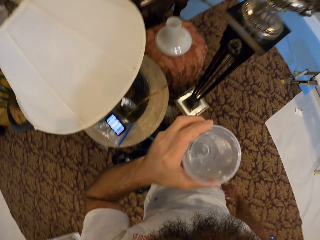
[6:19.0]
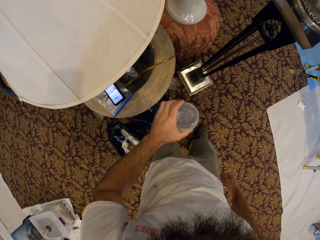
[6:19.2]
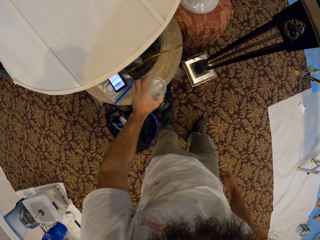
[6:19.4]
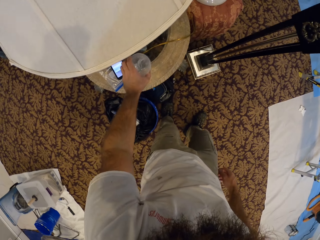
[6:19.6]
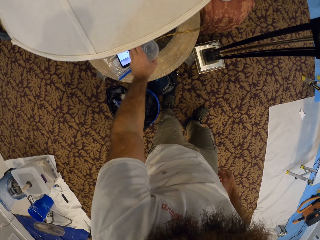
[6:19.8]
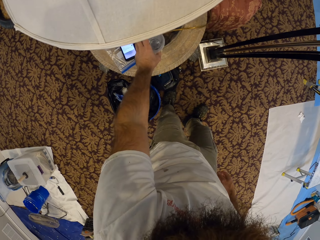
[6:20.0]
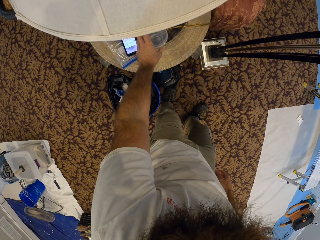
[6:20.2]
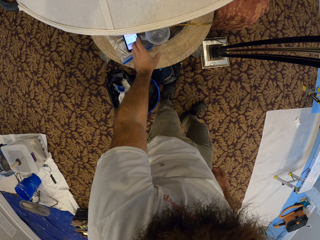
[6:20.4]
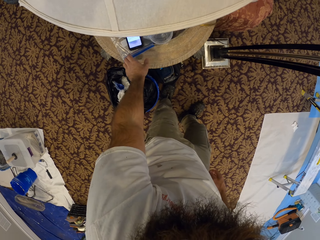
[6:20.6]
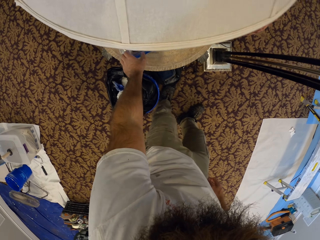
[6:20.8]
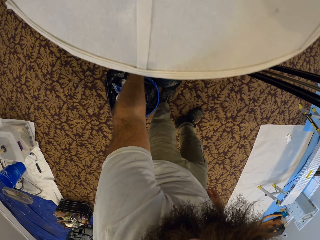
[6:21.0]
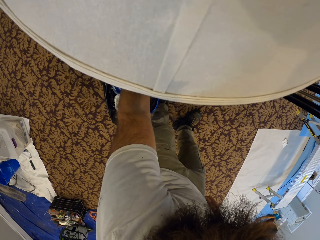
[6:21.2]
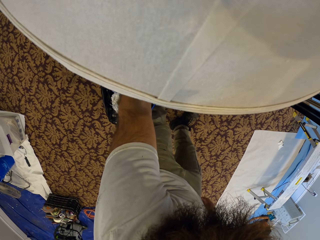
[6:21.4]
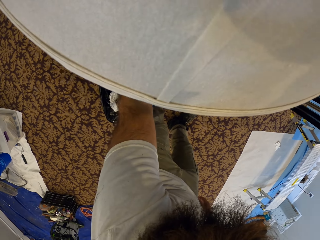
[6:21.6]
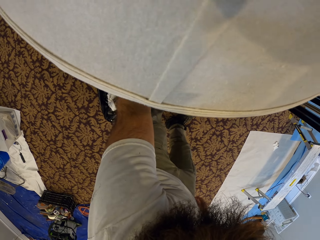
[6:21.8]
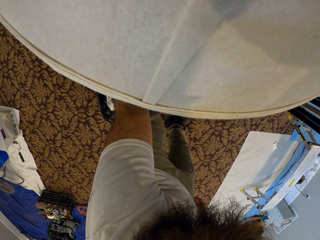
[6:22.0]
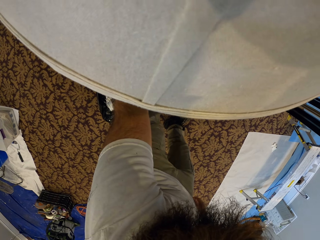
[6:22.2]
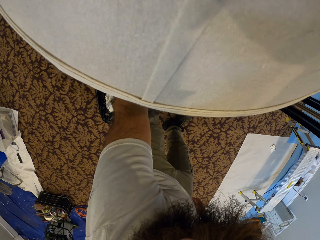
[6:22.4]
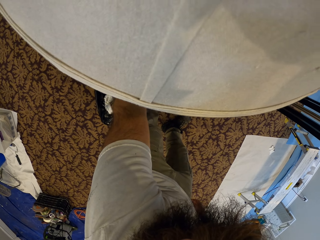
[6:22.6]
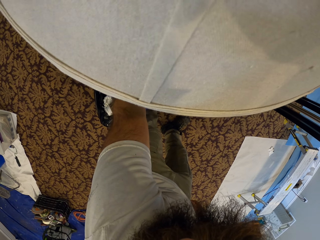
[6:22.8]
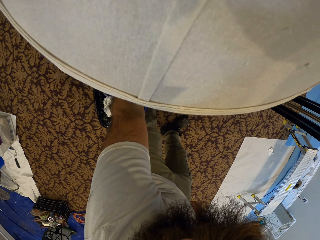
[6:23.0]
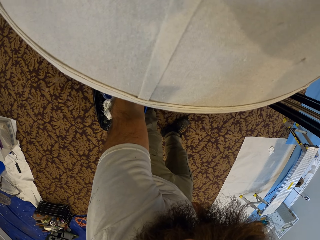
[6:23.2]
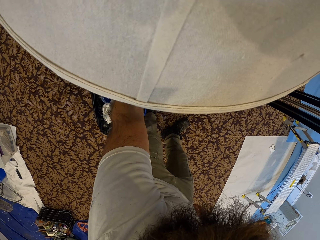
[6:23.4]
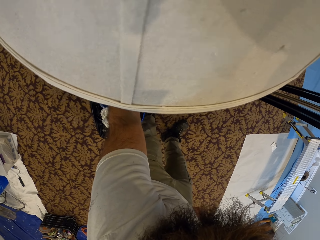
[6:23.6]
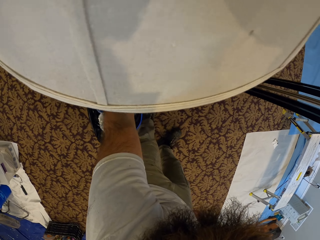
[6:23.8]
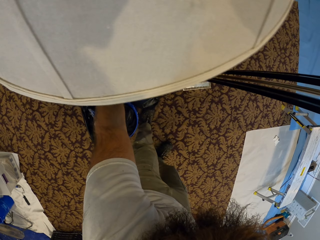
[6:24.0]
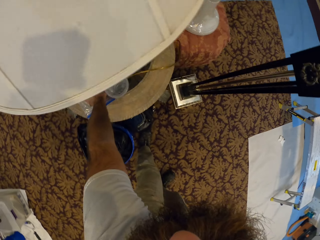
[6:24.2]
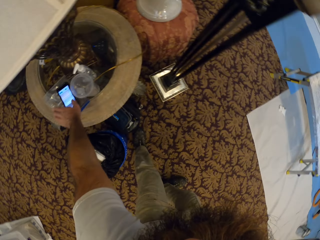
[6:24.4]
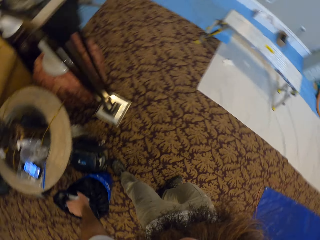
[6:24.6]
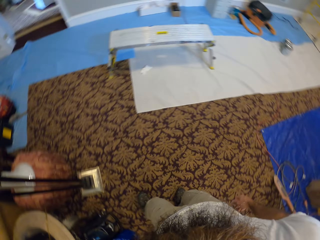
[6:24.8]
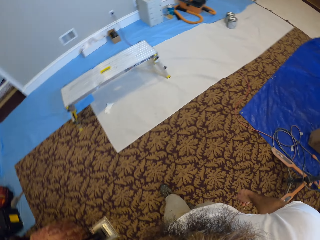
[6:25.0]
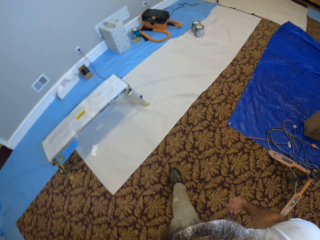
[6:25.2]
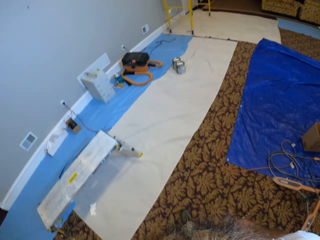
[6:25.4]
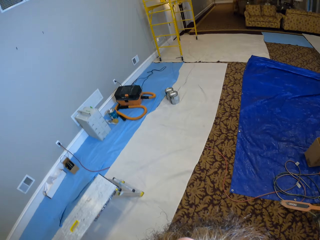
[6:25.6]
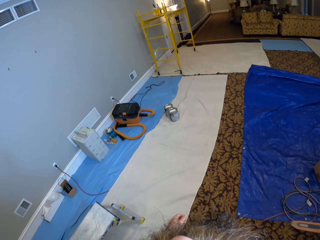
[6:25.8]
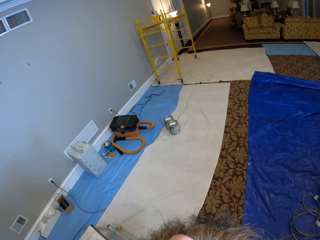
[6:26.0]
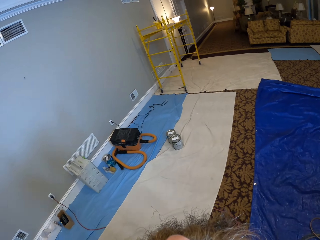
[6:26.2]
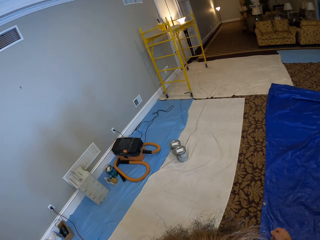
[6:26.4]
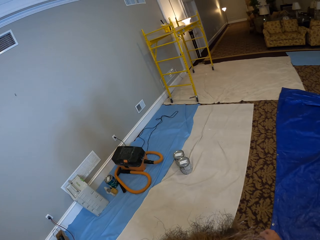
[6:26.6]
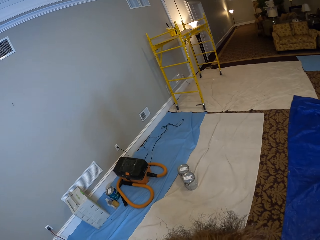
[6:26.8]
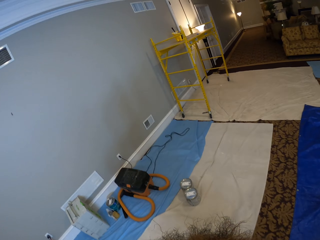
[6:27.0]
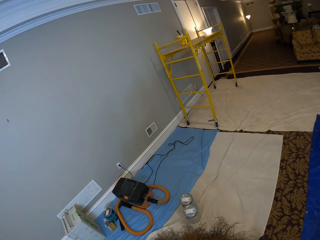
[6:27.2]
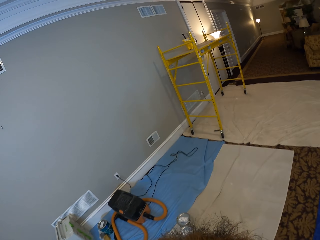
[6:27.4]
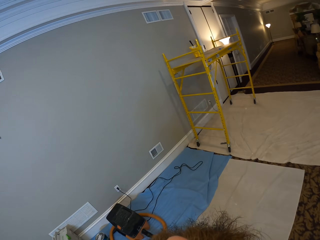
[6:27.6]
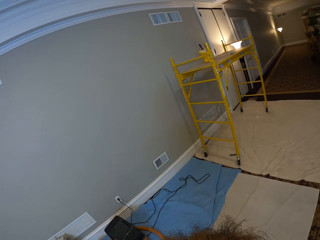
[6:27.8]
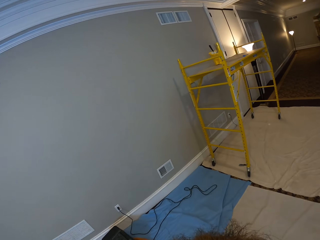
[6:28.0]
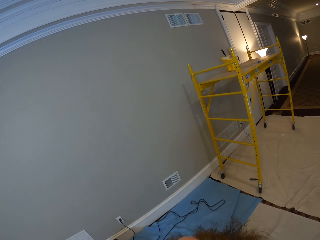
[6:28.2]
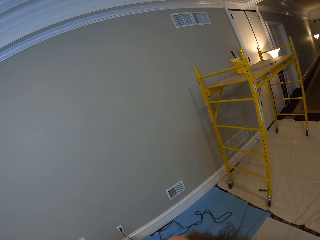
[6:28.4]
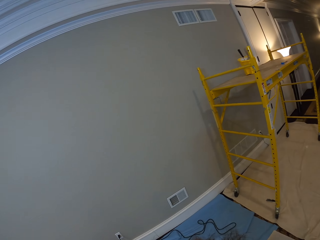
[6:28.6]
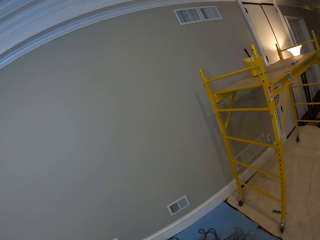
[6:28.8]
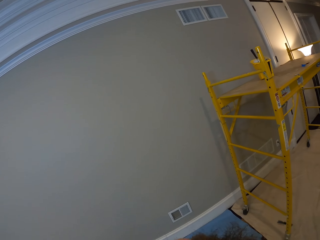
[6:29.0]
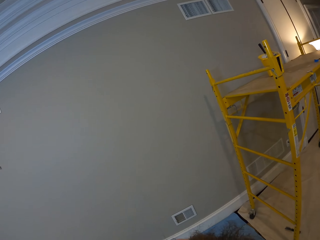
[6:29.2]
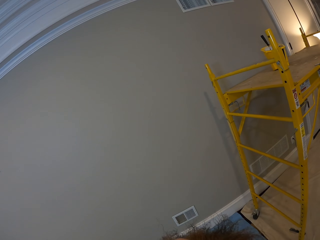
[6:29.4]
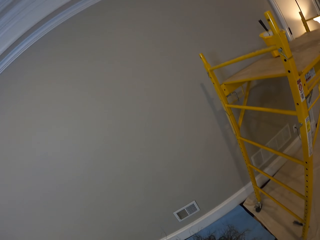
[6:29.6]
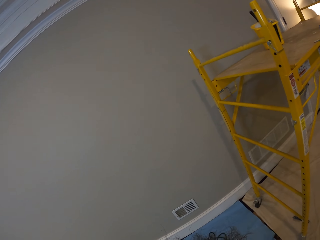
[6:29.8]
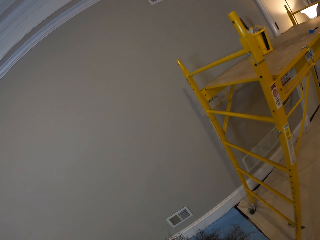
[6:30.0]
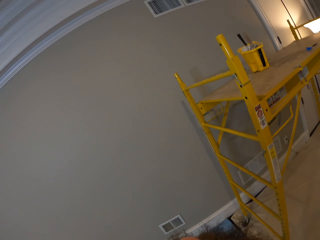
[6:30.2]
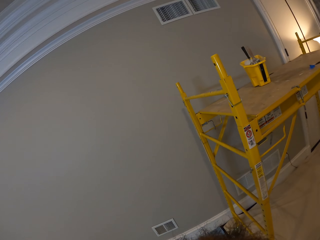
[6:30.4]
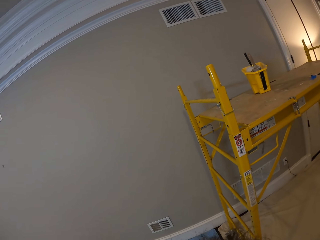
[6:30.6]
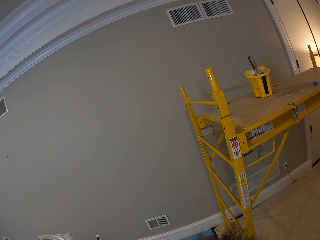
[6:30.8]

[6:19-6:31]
The camera wearer places the cup on the table with his left hand. He operates the phone. He walks to the scaffolding.

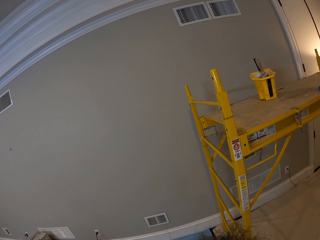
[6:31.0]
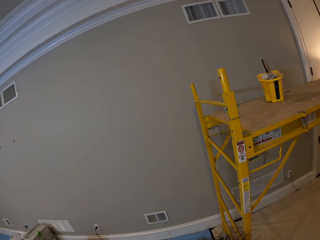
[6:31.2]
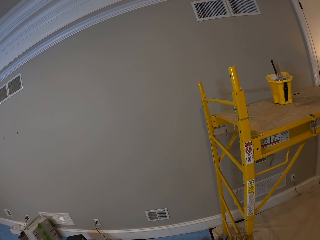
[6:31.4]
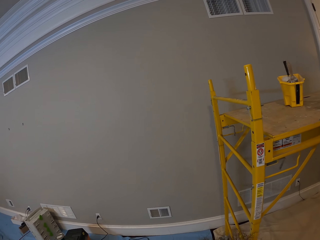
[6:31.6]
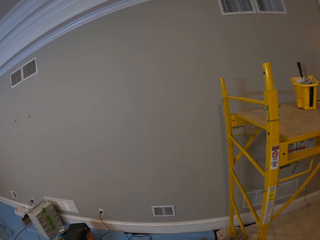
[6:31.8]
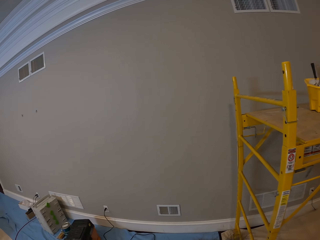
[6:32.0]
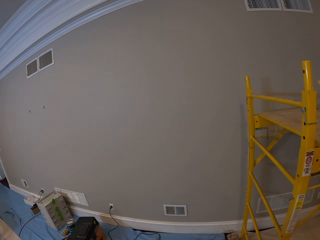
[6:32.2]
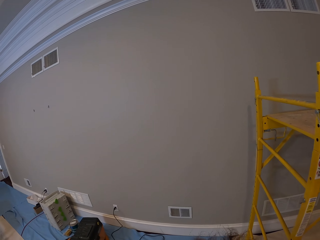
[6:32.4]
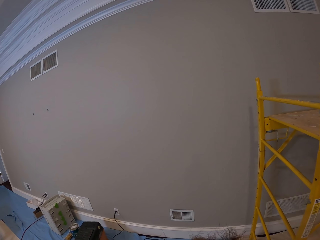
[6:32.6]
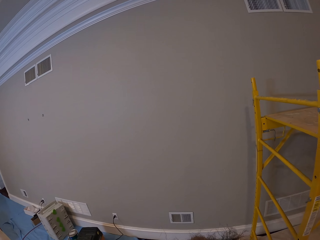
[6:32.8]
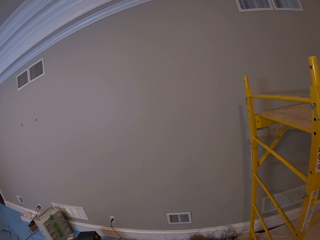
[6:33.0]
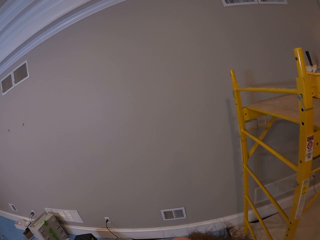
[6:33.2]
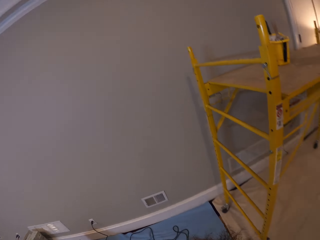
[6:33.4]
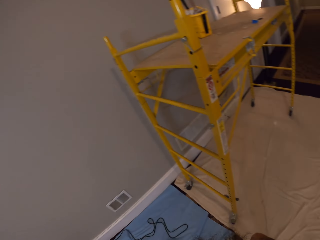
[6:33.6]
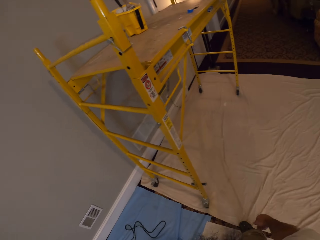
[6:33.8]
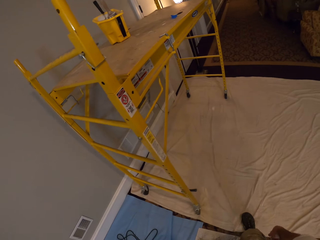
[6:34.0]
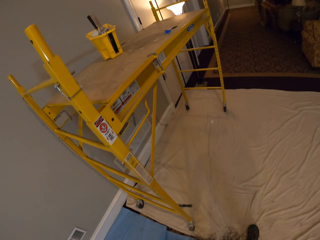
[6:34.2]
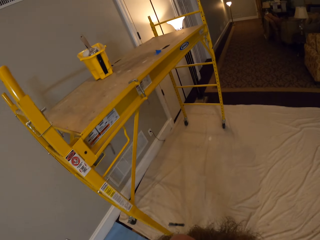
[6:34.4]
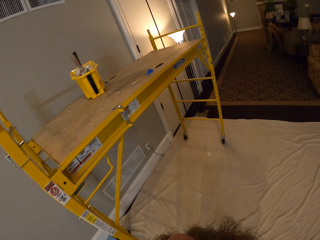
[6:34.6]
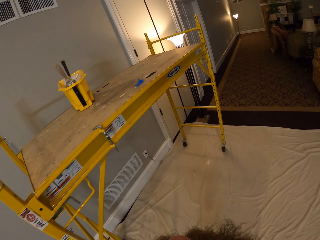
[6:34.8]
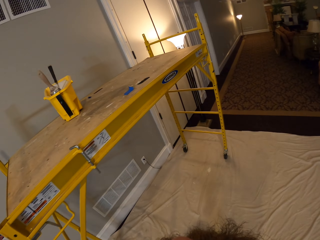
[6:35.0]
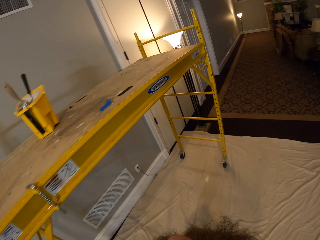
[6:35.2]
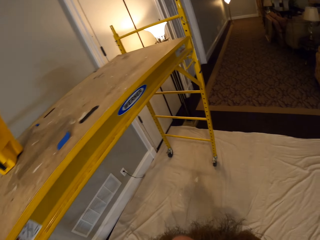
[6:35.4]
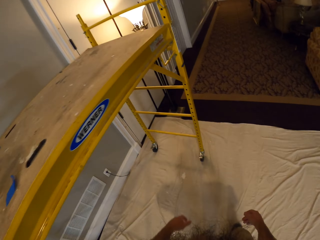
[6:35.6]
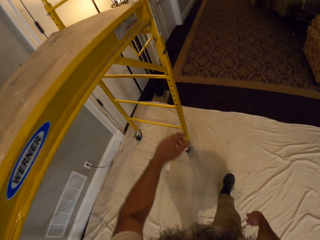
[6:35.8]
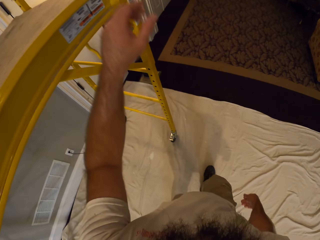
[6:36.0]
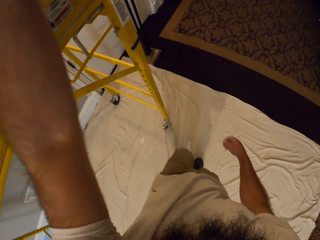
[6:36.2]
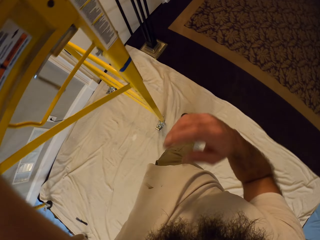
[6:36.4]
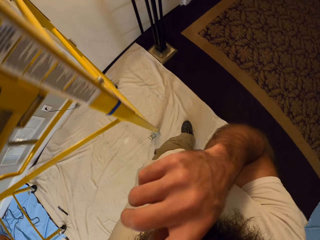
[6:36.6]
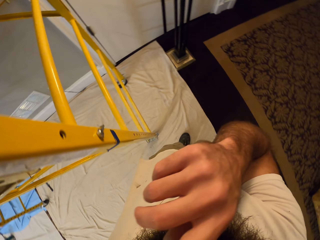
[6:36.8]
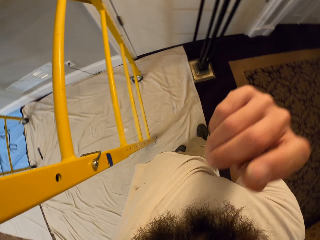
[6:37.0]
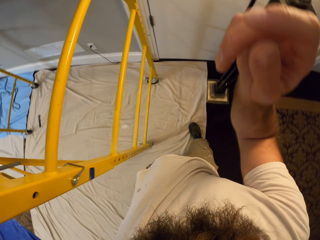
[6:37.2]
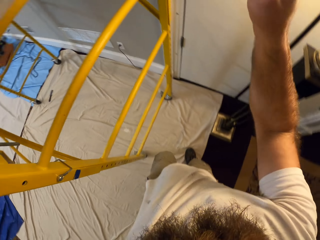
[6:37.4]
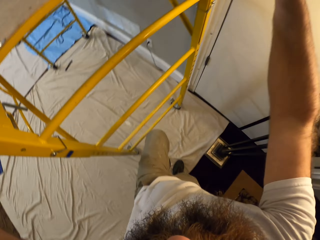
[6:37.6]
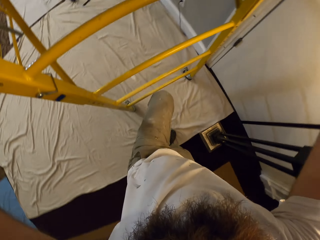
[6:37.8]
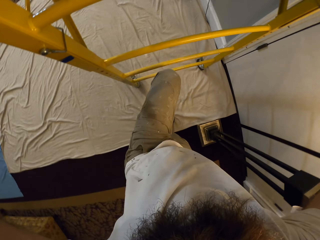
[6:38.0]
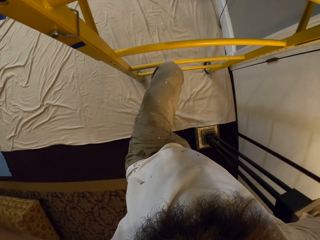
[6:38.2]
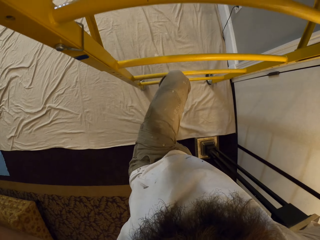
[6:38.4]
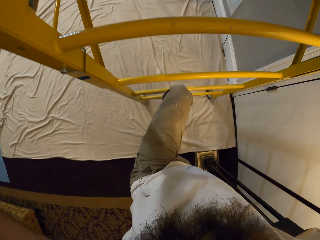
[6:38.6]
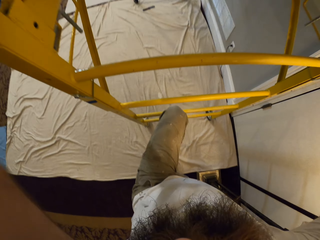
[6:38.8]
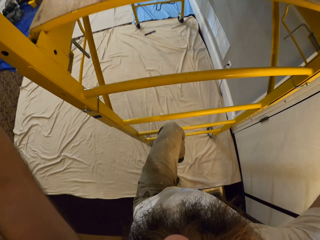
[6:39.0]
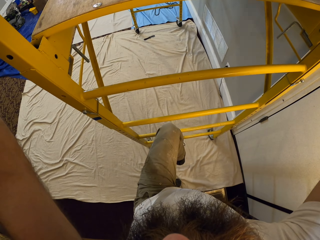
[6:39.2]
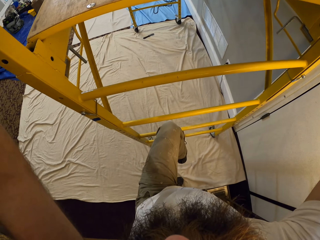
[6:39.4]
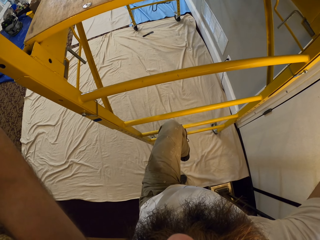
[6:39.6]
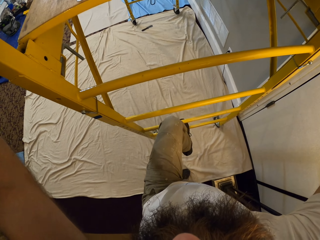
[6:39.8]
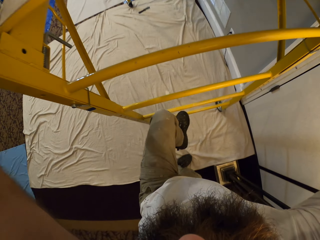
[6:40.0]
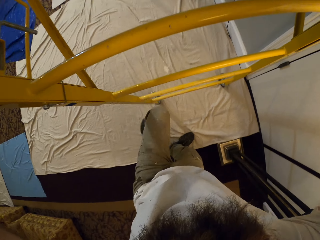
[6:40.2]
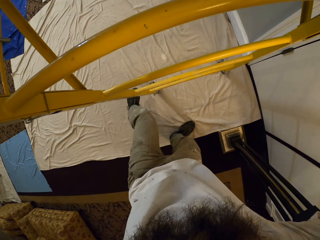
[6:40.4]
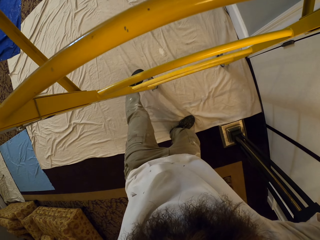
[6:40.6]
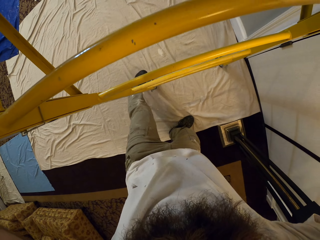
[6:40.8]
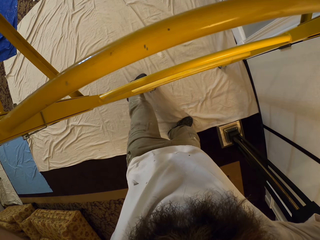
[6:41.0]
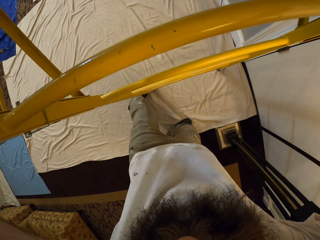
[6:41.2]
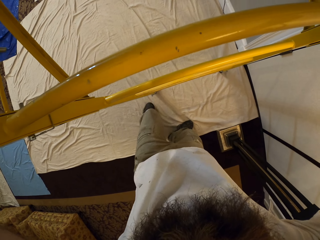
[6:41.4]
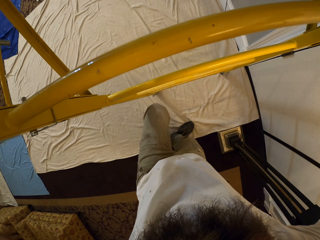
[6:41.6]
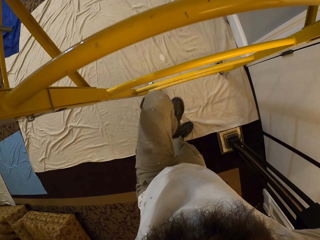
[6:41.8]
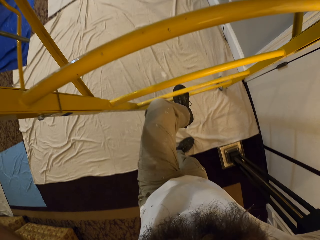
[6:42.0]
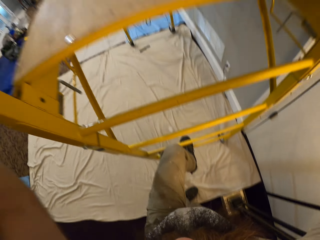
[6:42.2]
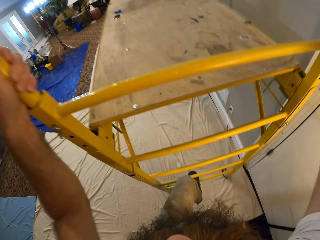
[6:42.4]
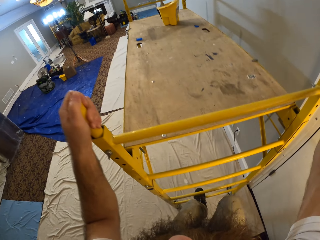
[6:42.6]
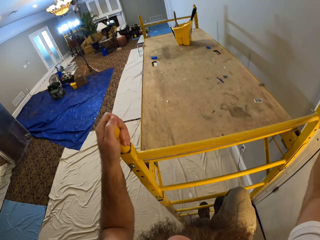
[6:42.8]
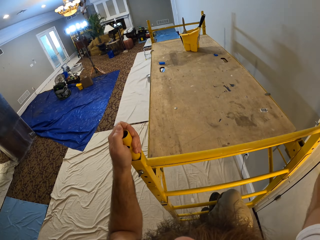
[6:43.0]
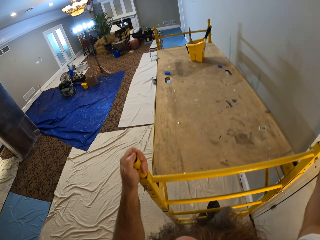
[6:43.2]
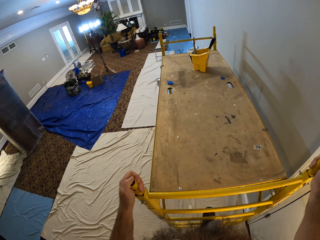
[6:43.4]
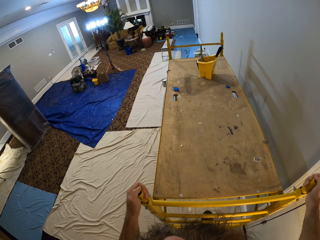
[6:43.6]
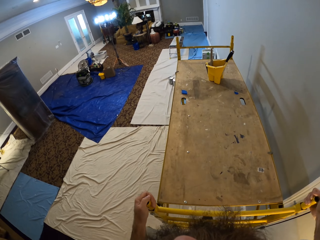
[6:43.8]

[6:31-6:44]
The camera wearer touches part of his face. He climbs a ladder.
